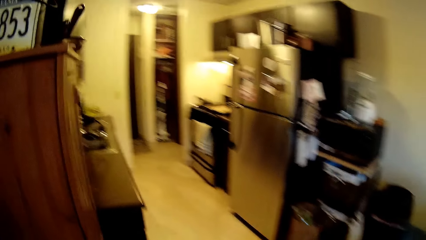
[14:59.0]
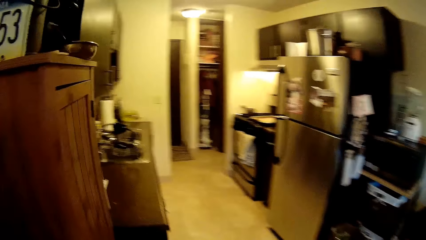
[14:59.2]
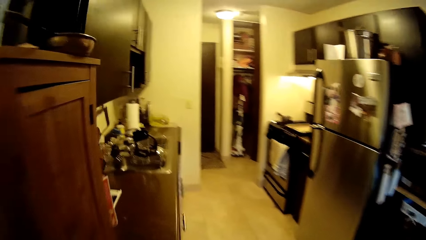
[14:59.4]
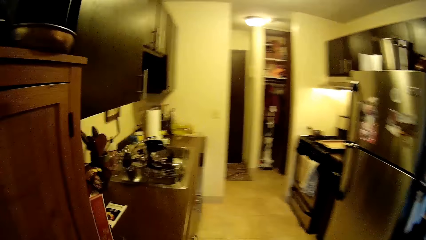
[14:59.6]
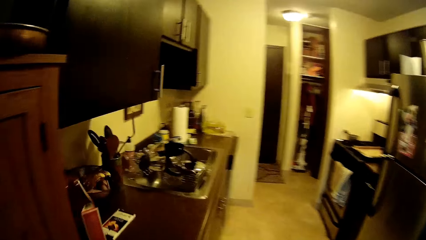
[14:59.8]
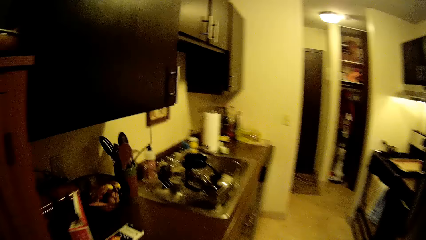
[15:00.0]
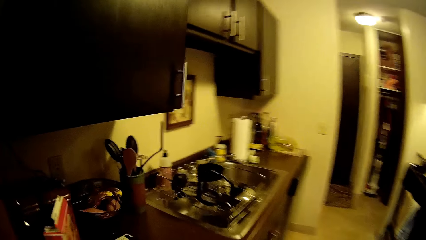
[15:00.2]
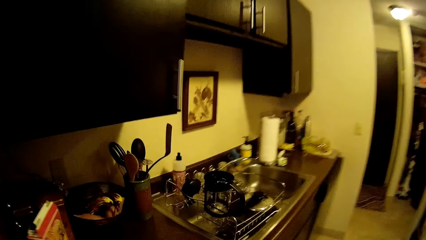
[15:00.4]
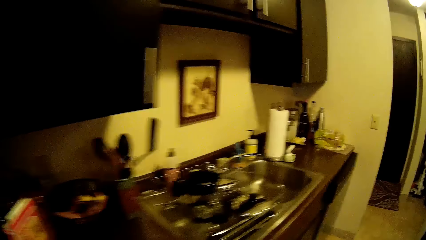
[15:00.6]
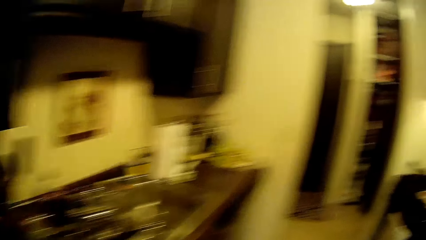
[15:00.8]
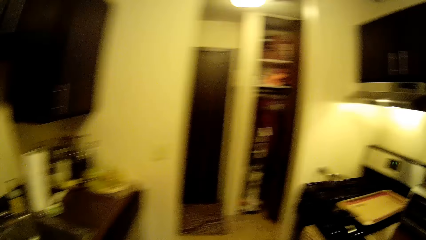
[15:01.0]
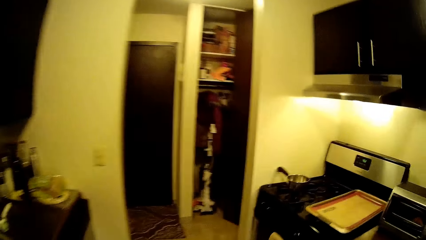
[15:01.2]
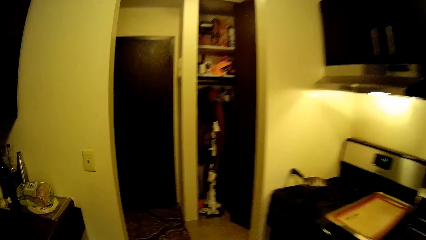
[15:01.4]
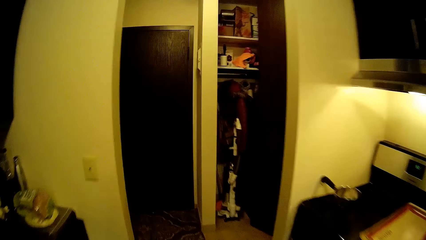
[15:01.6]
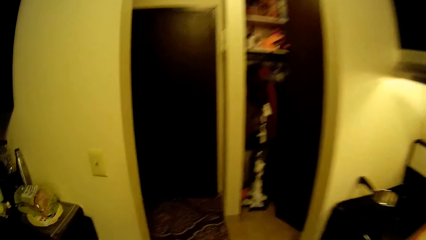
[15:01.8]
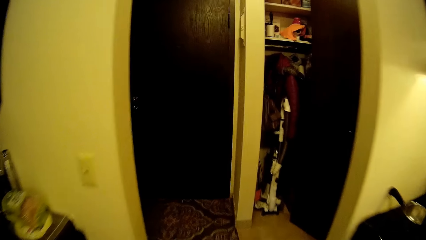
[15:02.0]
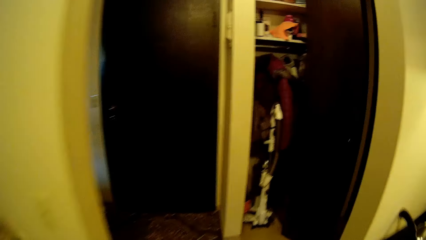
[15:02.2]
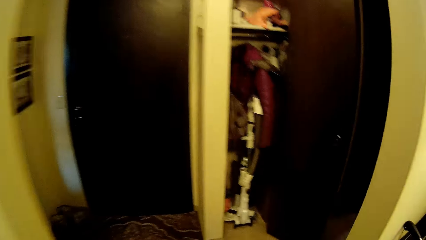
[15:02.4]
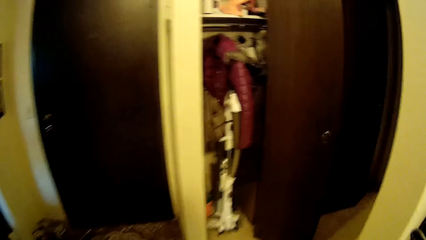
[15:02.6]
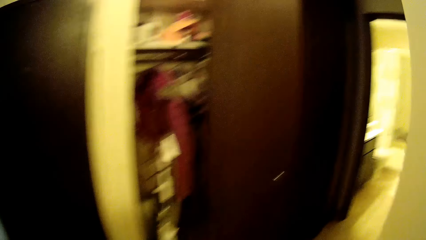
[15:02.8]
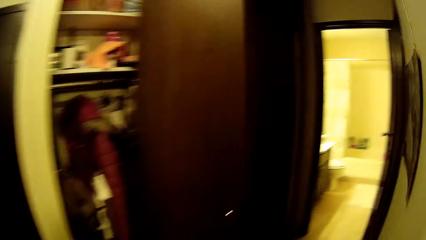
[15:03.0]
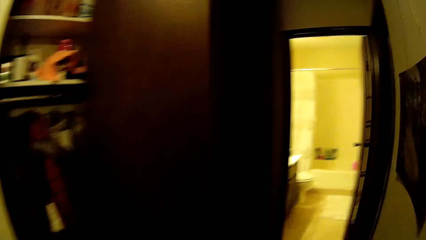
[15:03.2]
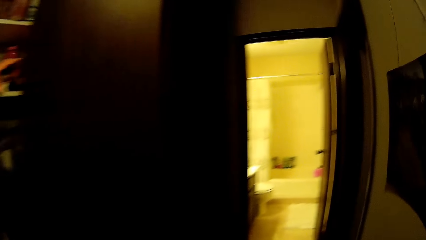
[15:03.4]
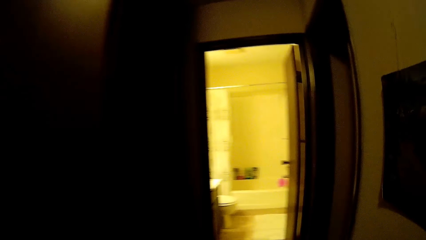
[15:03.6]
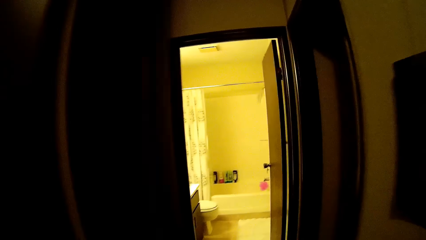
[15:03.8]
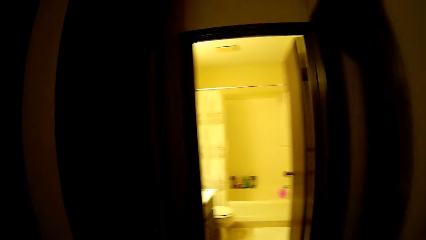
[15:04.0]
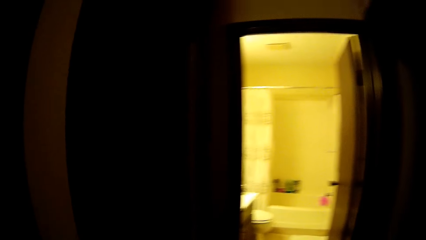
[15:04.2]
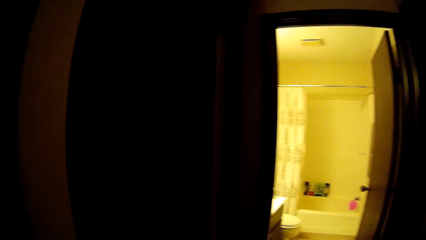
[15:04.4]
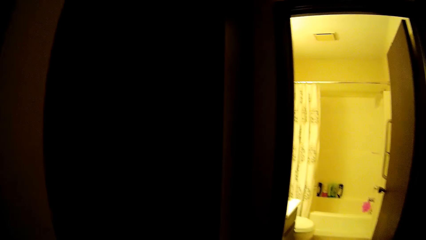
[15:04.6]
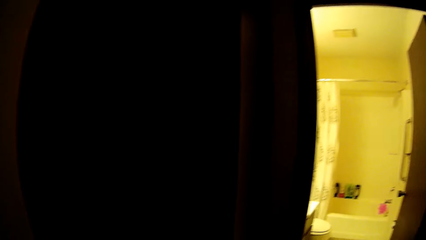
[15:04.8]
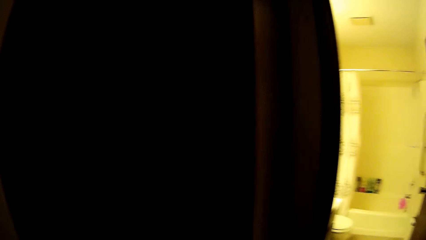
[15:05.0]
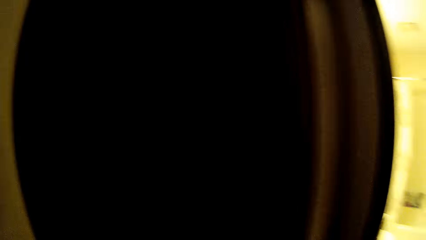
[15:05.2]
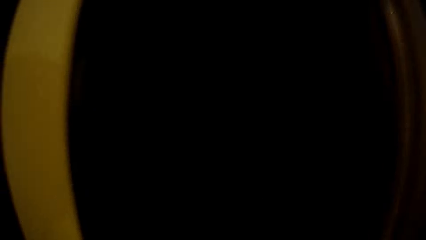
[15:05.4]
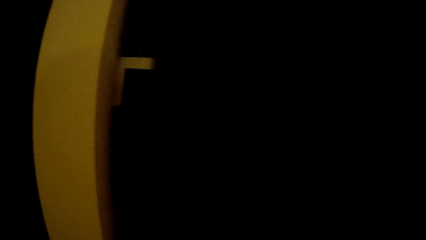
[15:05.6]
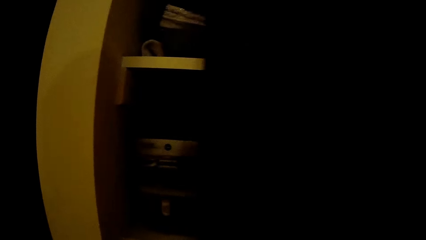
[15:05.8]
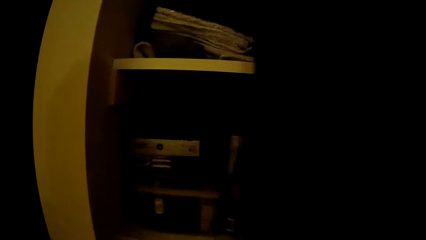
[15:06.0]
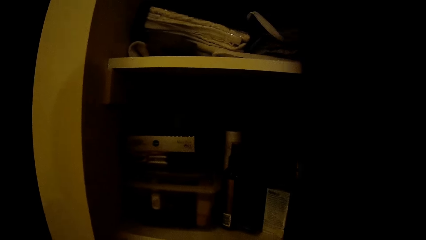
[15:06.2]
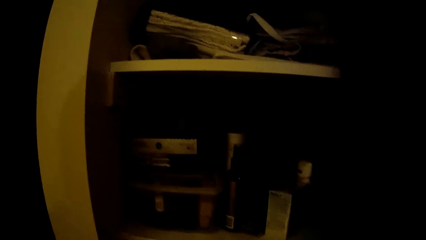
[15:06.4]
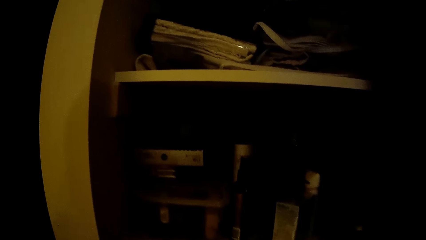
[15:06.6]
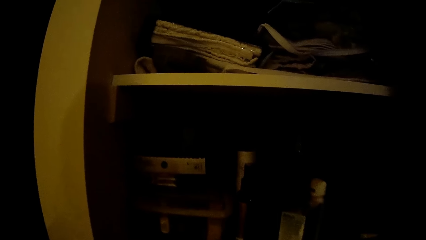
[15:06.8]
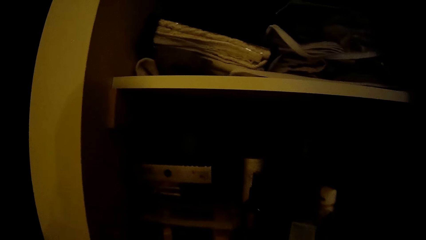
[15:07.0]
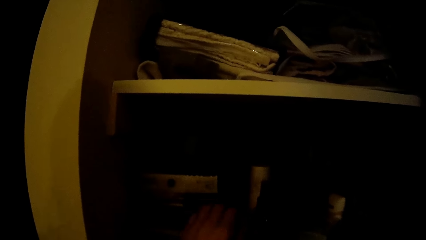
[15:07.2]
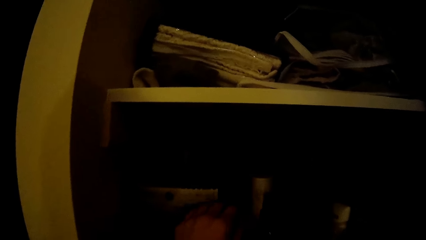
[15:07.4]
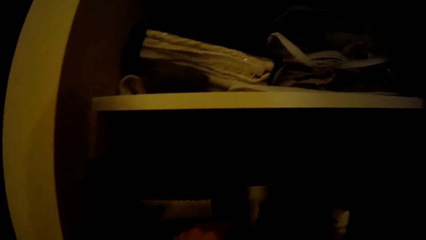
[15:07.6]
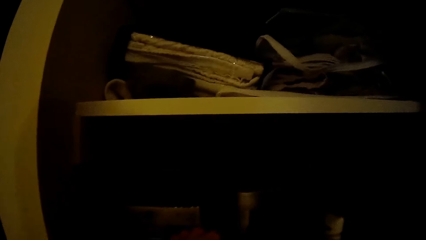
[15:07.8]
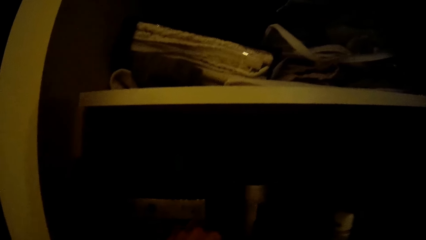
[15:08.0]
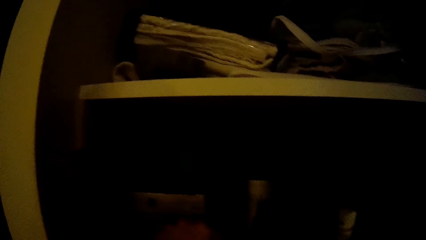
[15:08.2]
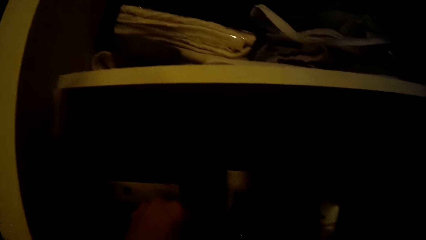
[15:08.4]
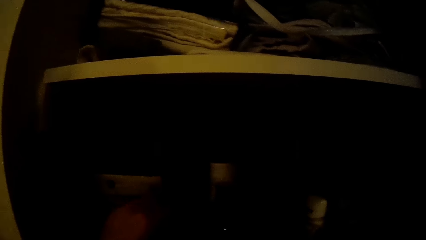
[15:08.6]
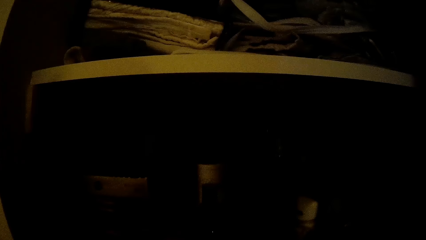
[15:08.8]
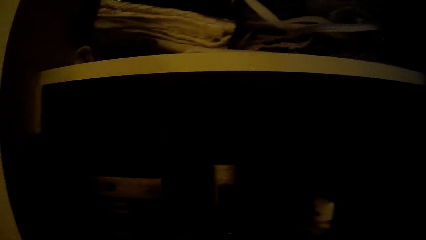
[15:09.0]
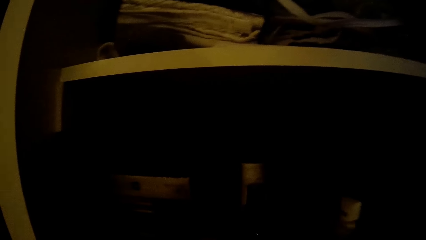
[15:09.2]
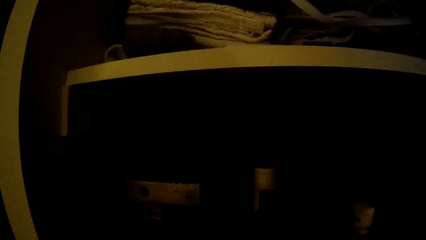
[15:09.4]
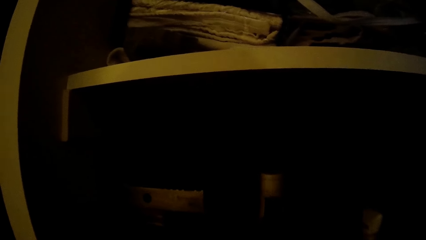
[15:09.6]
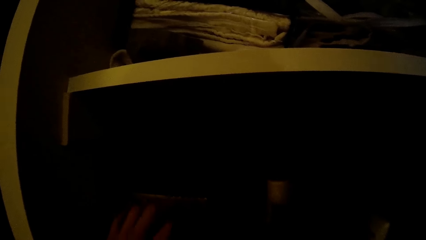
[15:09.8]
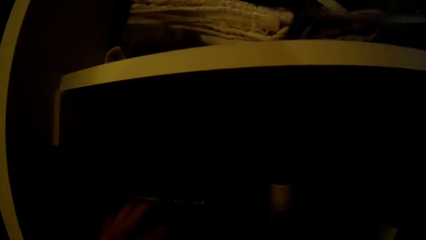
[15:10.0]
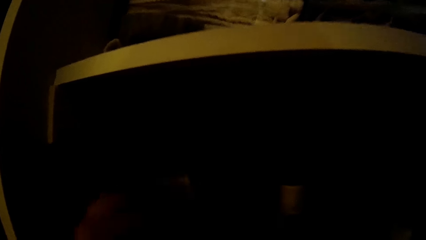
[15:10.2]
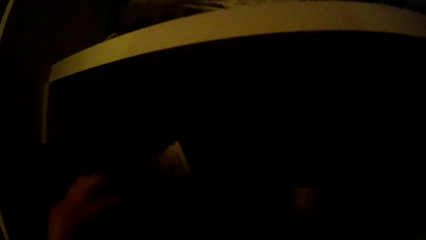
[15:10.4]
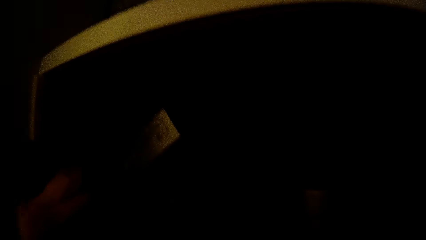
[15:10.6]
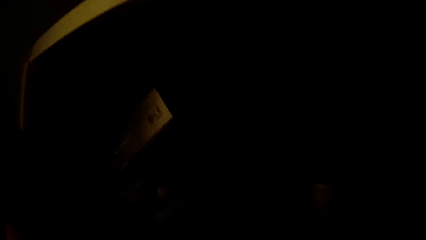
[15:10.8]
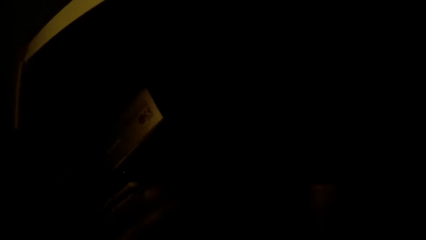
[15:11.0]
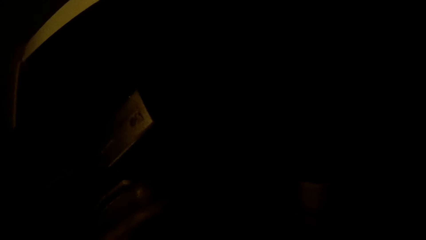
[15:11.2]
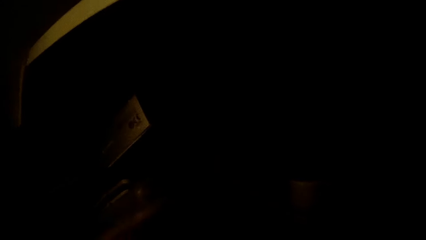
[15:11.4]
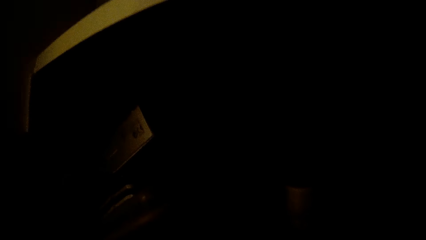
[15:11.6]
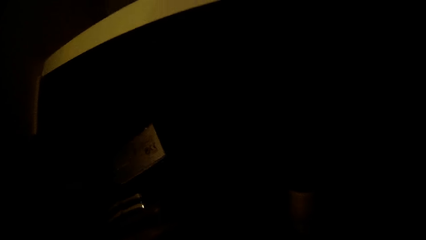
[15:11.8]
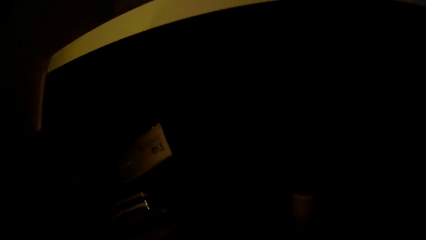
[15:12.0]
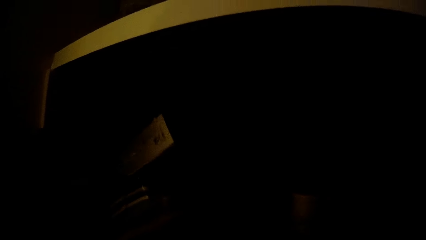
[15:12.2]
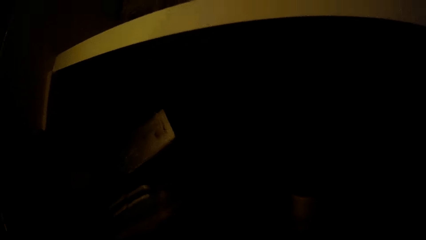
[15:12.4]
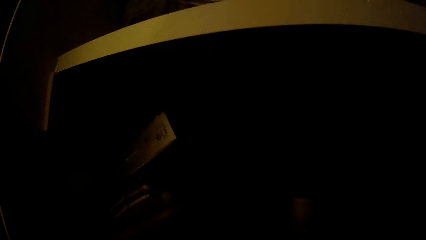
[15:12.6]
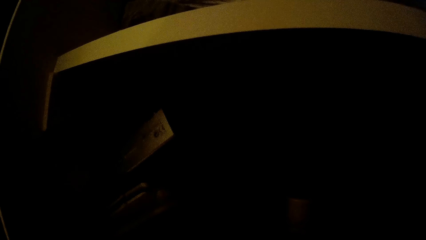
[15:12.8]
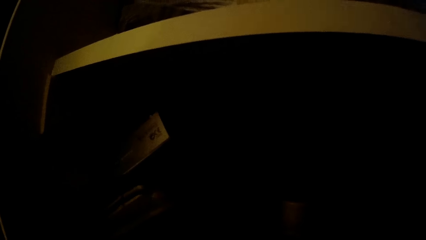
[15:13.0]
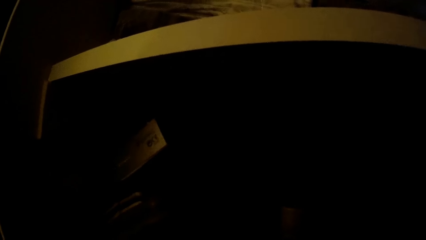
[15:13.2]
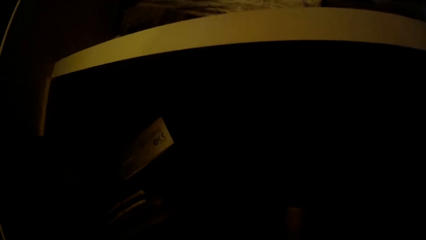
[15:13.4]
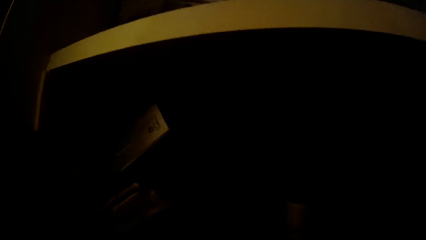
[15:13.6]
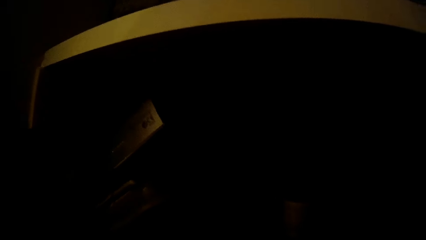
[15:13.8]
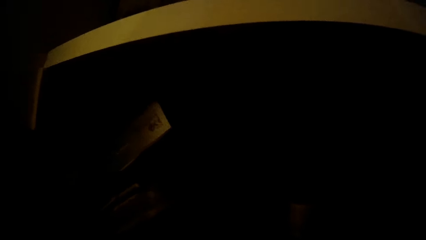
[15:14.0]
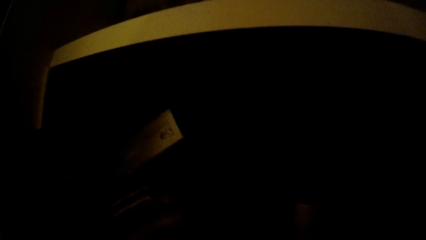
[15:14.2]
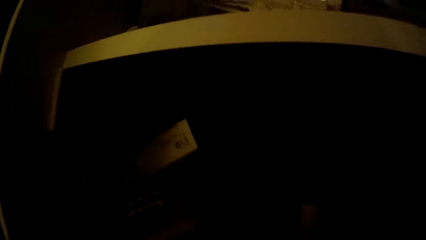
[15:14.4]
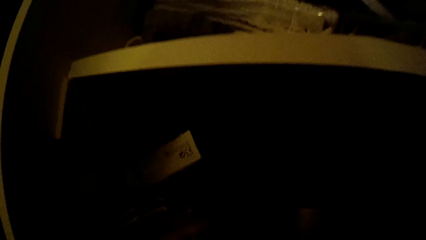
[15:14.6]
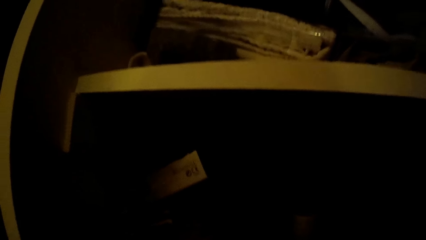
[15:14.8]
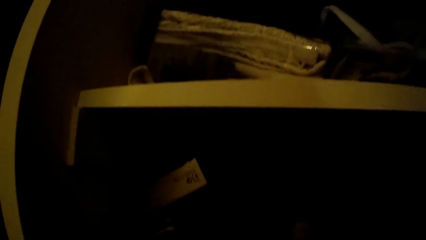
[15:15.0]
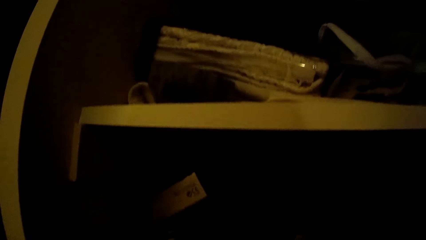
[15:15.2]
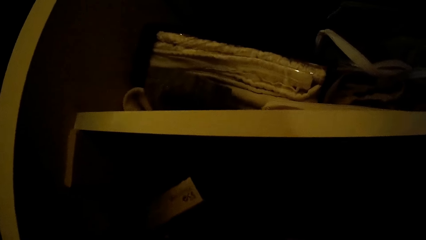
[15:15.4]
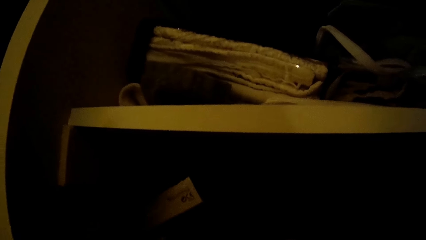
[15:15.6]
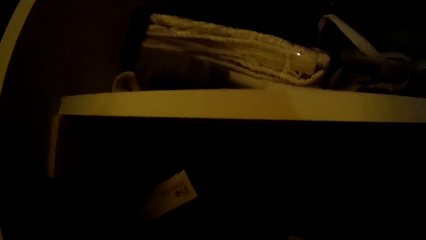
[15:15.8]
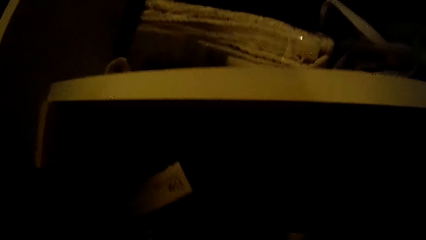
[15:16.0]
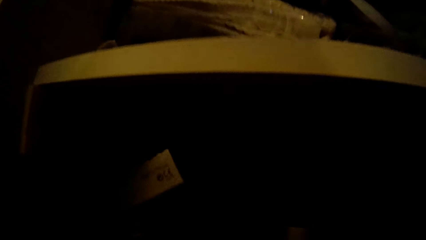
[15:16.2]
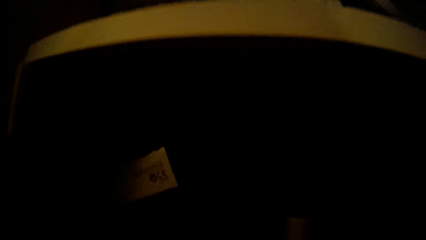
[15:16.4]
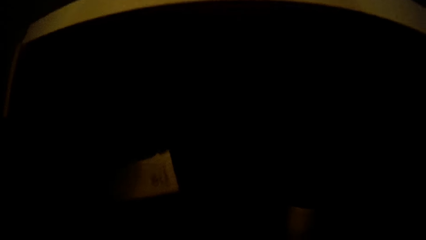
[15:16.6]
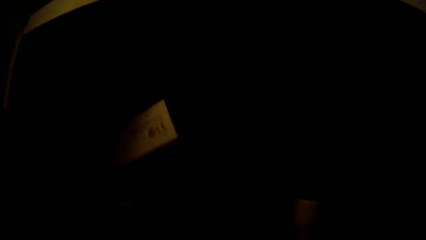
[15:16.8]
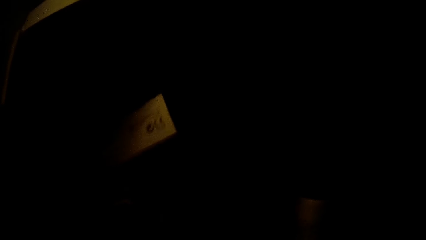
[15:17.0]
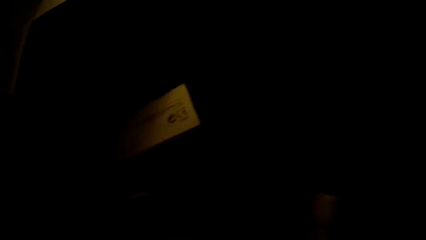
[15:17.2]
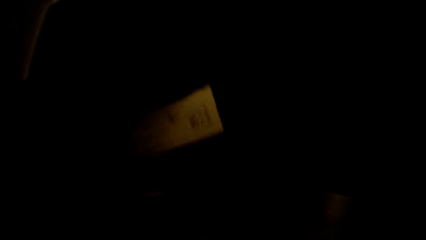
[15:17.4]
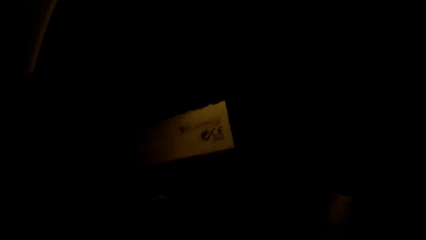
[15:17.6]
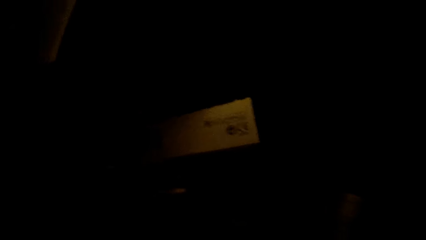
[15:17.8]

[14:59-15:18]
The camera wearer opens the wardrobe with his left hand. He pushes a box with his right hand. He picks something. He takes a packet from the box with his left hand. He opens the box and searches in the box.
